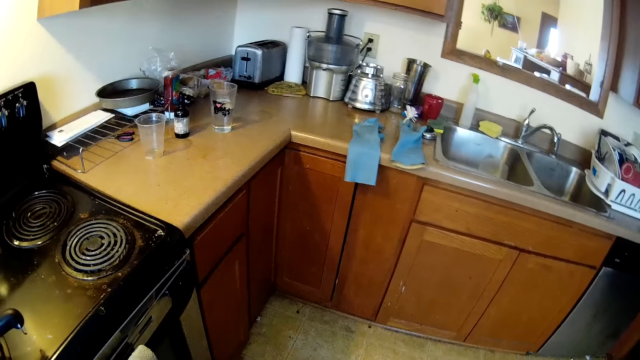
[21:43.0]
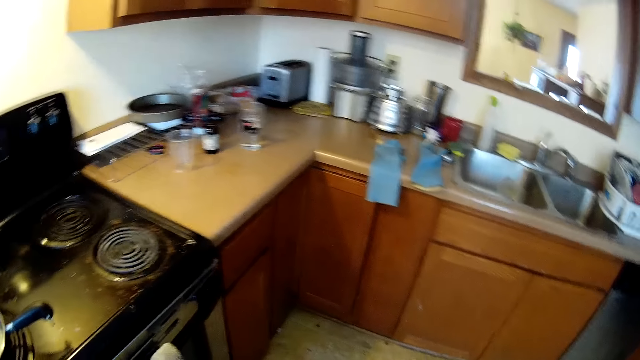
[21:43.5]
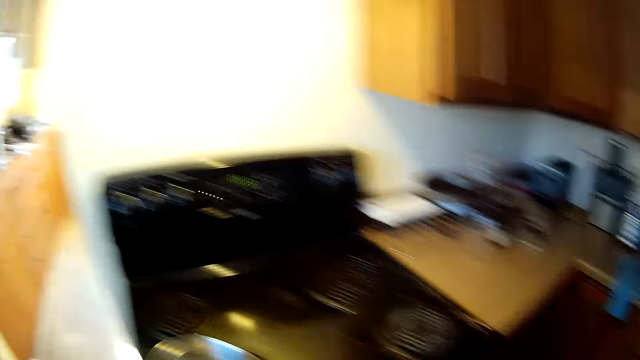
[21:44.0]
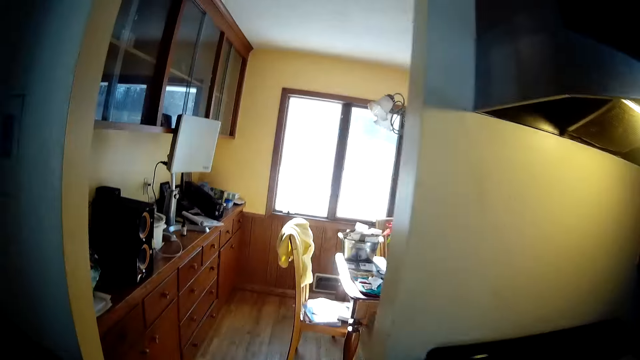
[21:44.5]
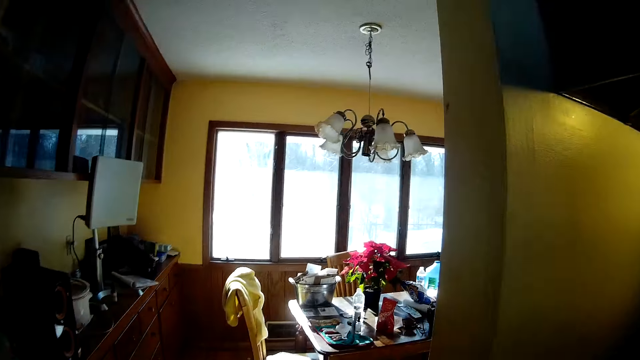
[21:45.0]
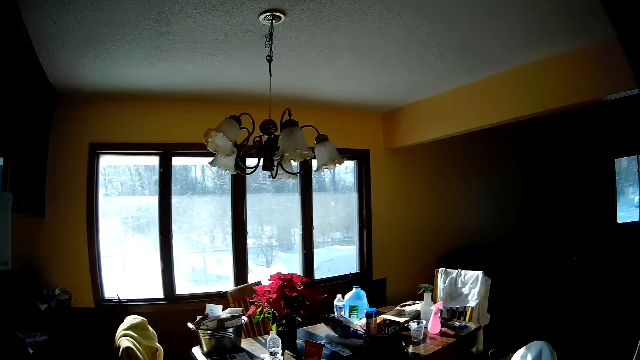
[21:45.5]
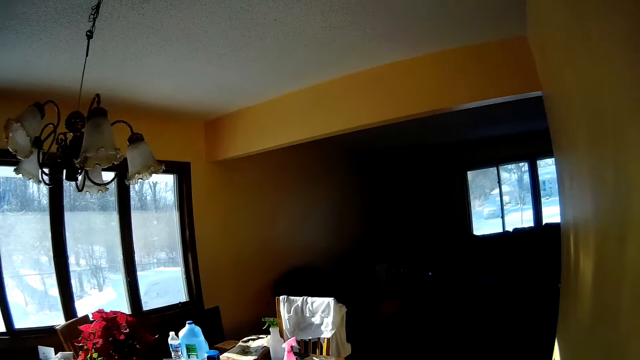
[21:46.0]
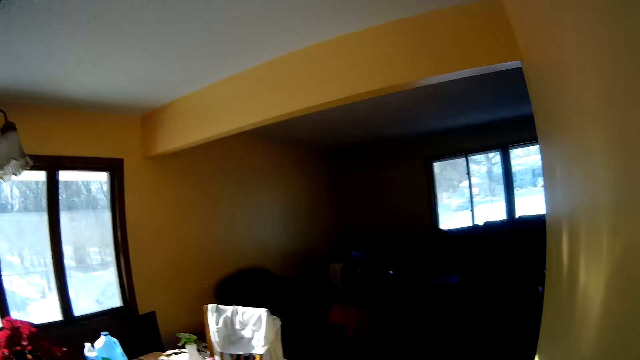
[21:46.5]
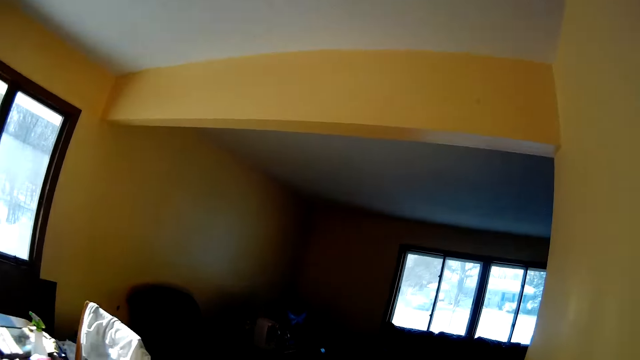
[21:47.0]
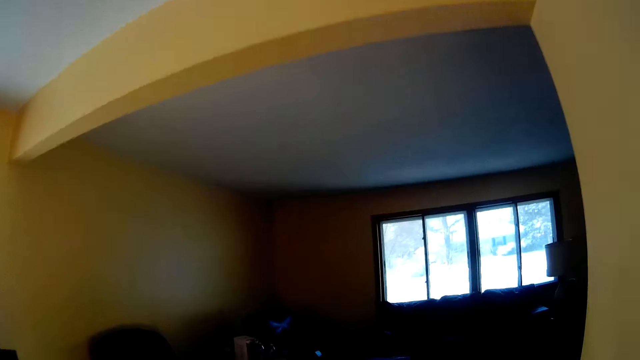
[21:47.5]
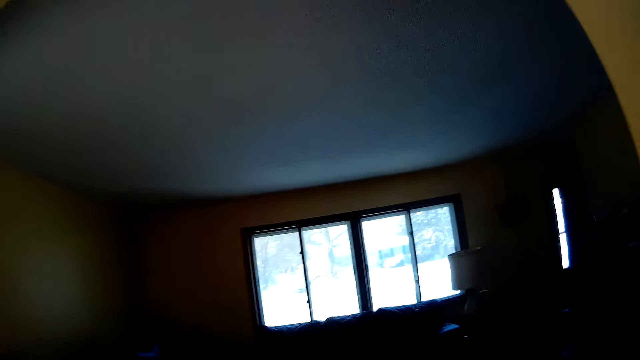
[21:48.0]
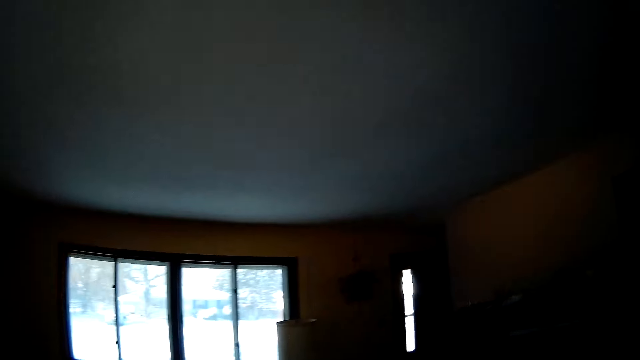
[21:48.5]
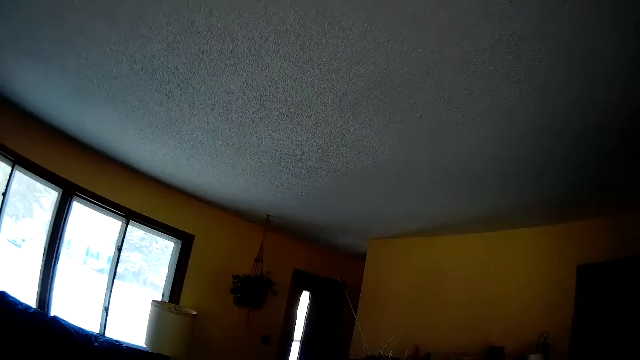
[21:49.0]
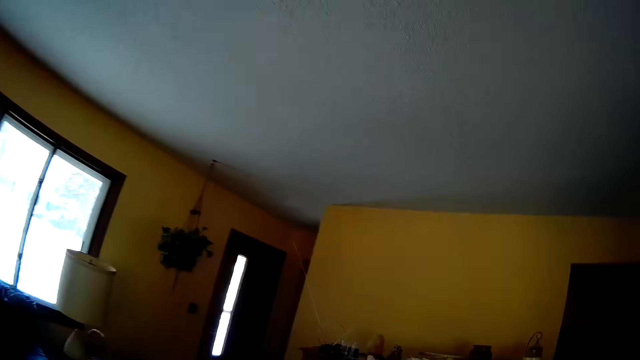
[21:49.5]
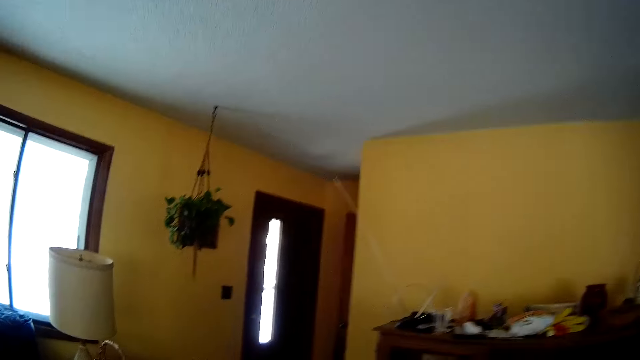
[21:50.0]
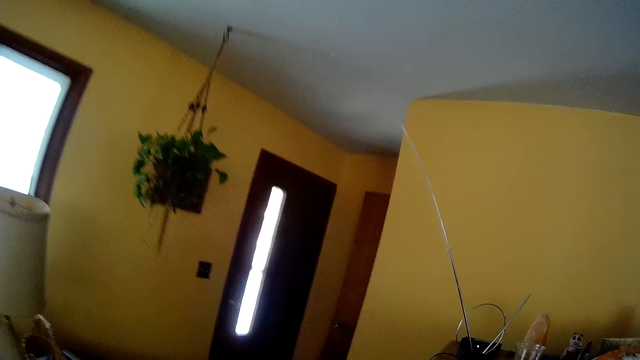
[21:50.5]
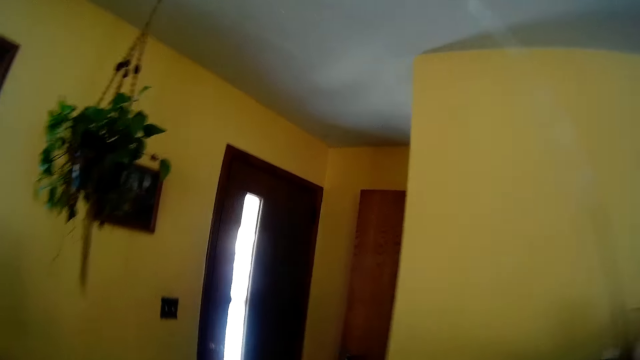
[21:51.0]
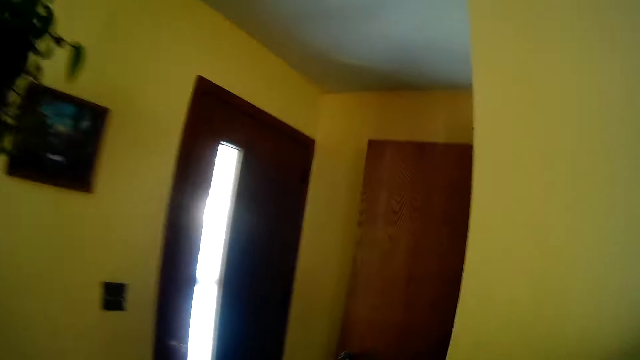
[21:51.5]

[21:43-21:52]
The camera wearer walks around the living room.

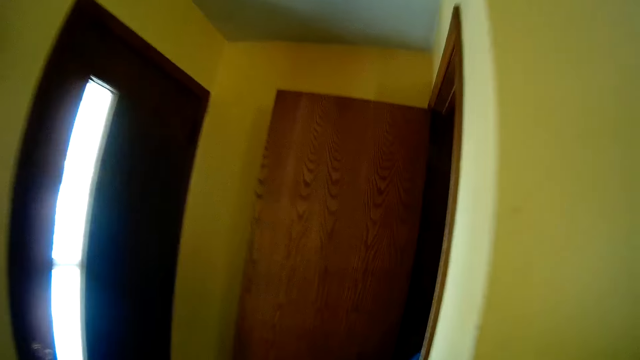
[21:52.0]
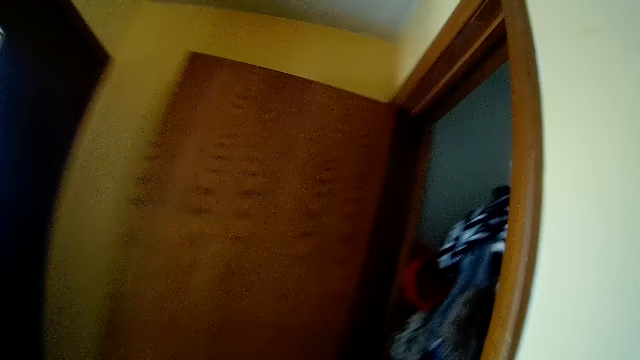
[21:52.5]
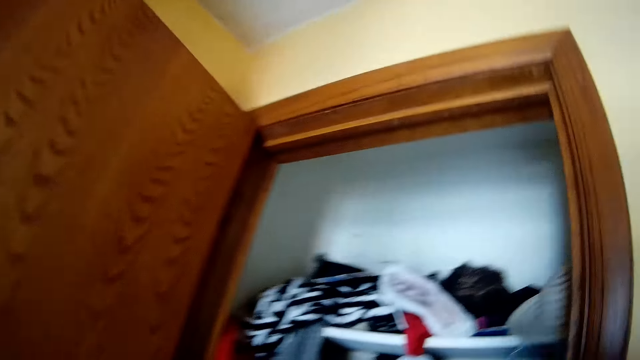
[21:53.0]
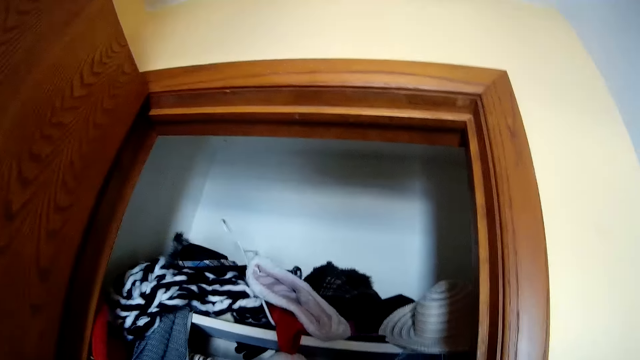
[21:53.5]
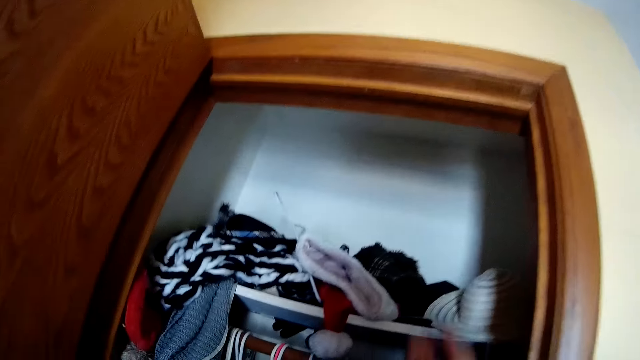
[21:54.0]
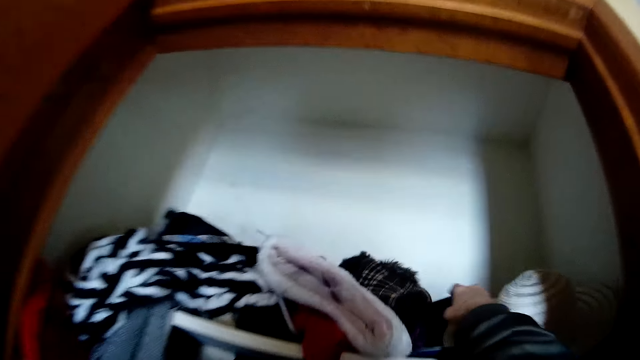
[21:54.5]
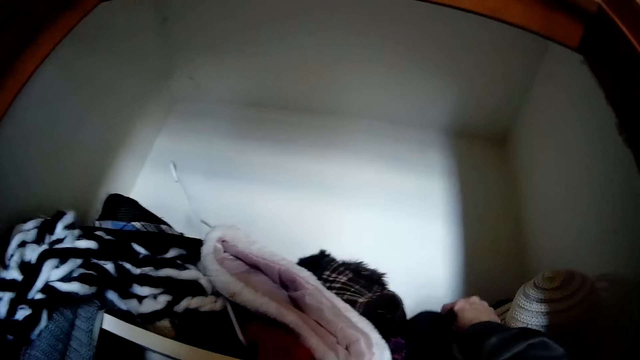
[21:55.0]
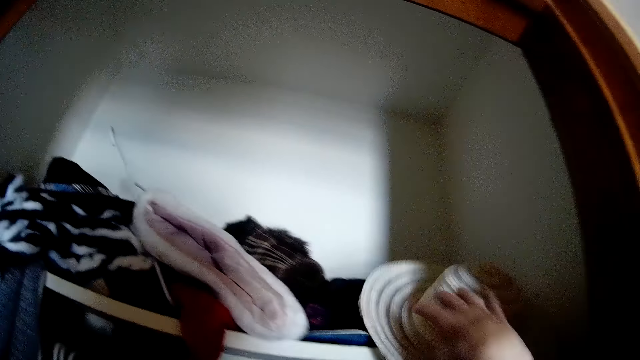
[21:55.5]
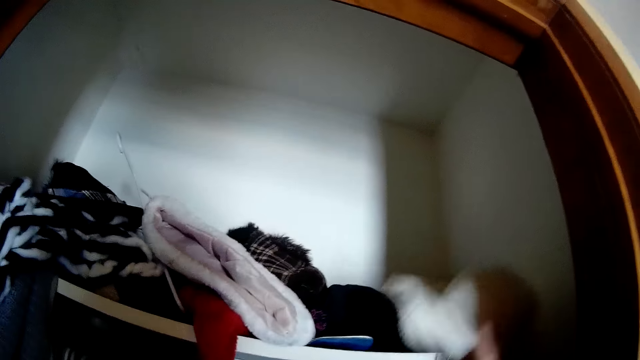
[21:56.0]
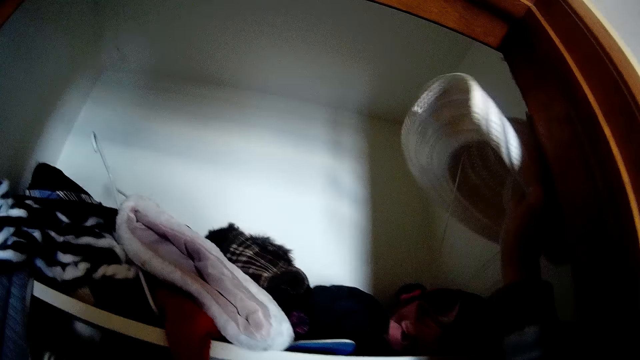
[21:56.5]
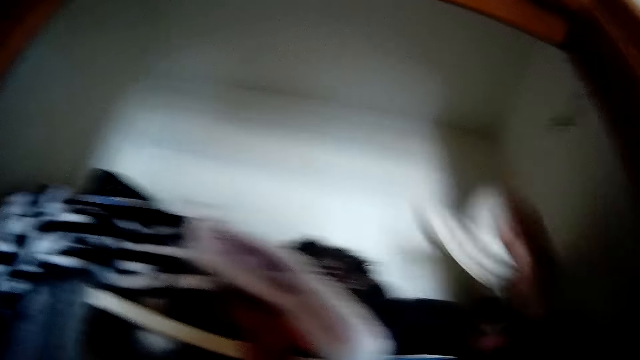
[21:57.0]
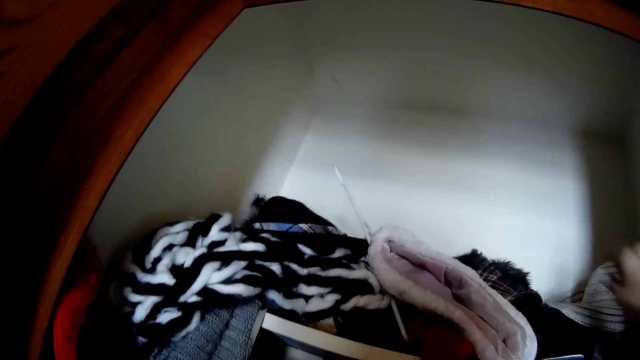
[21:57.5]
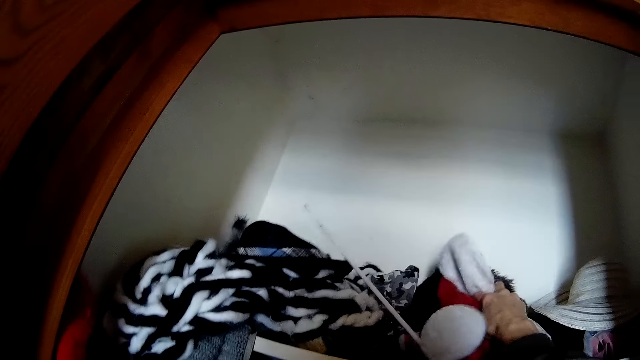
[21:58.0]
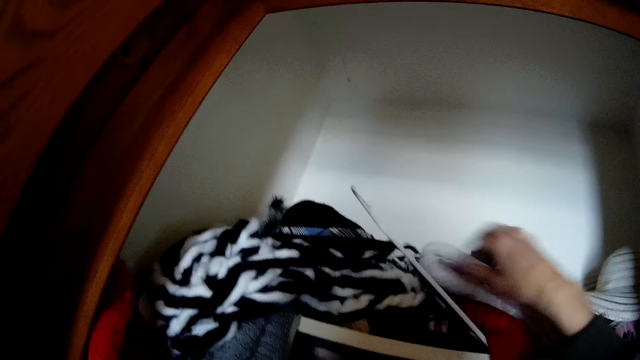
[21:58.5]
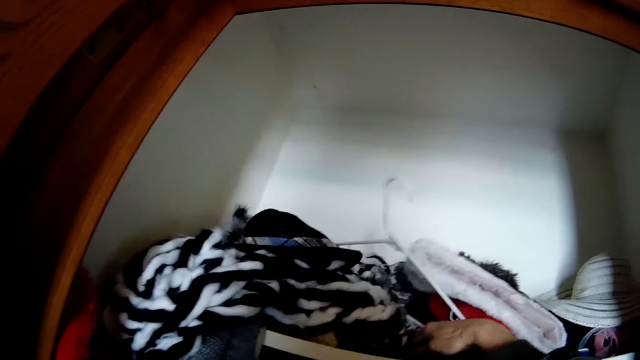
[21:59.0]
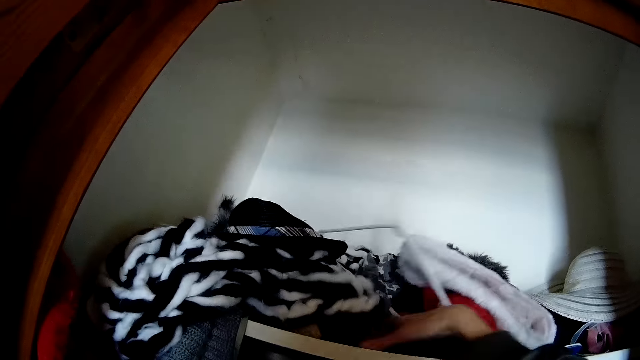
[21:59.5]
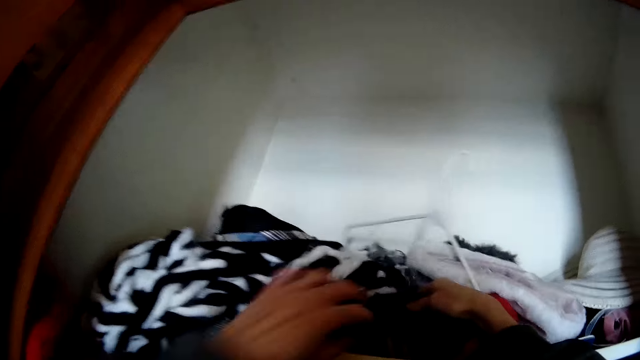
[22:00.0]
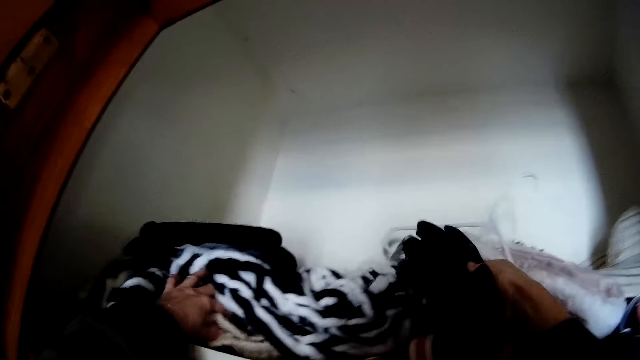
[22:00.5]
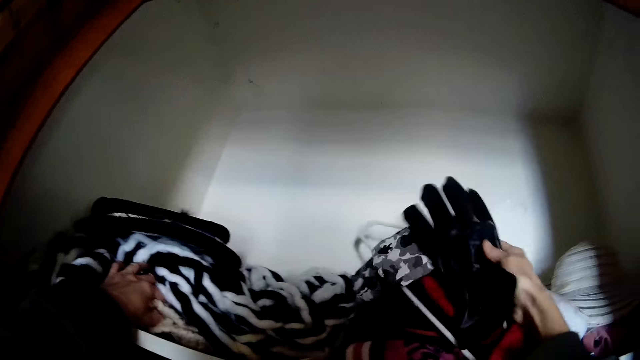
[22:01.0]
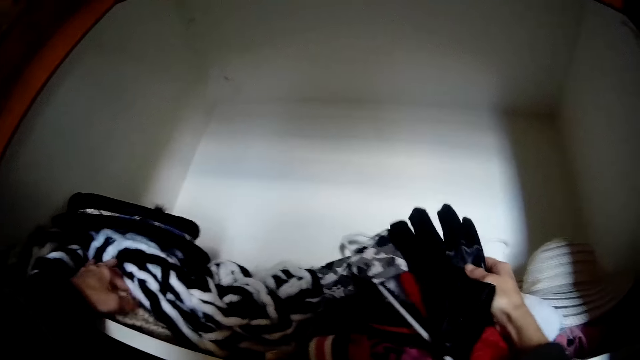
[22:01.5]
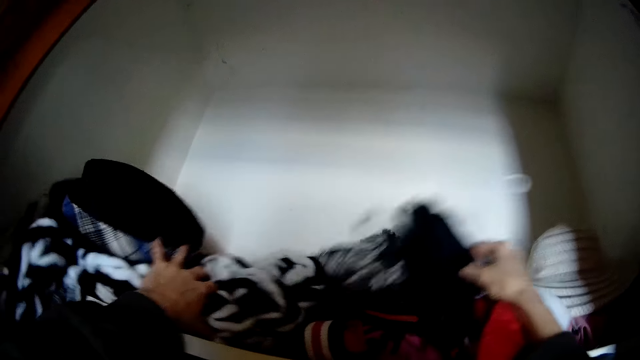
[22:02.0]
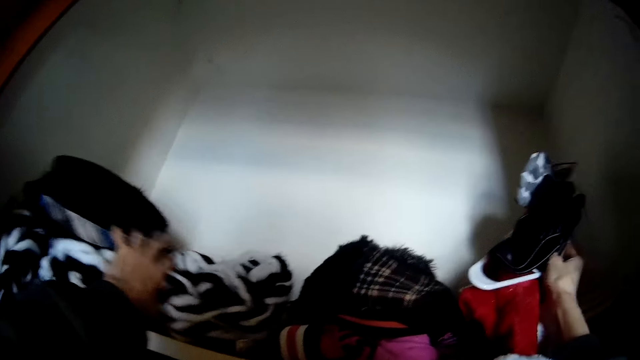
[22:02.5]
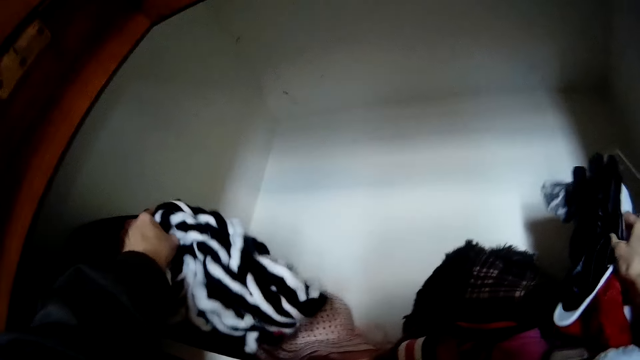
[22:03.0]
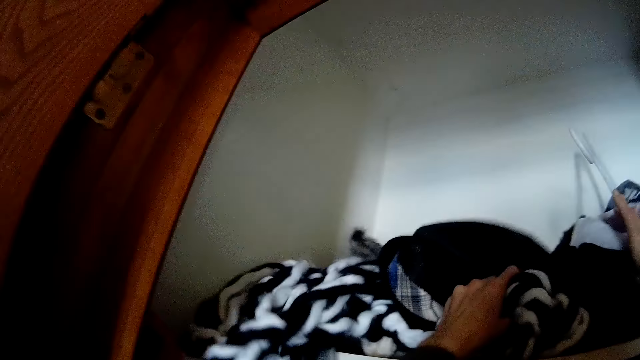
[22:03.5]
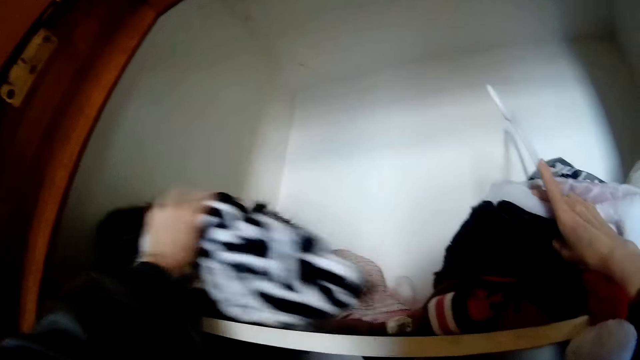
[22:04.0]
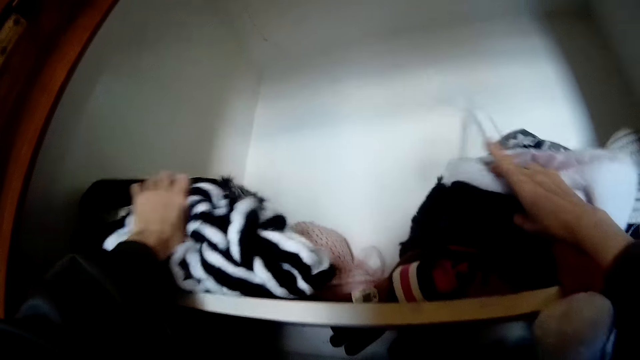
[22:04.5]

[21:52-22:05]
The camera wearer walks to a closet in the living room from the kitchen. She grabs a piece of clothing from the closet with her right hand. She holds a cap. She picks up a hat from the closet with her right hand. She drops the hat in the closet with her right hand. She holds cloths in the closet. She picks up a glove from the closet with her right hand. She moves some blankets in the closet with her left hand.
